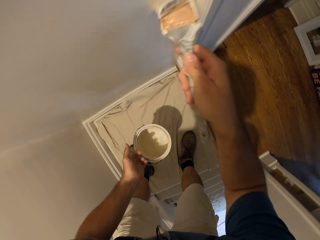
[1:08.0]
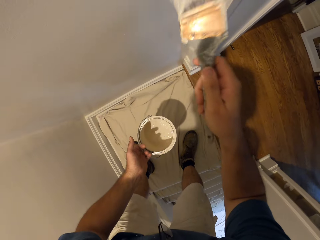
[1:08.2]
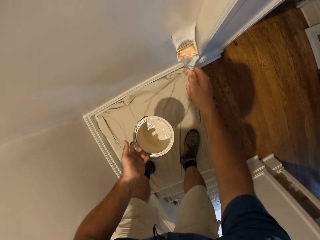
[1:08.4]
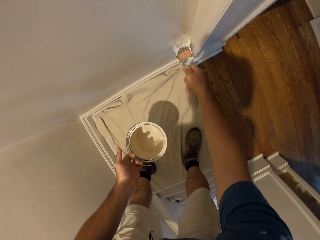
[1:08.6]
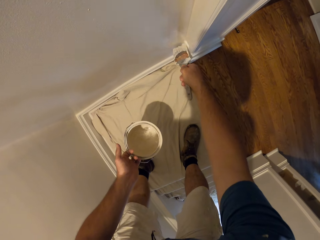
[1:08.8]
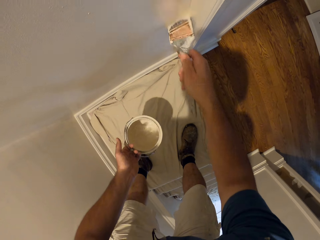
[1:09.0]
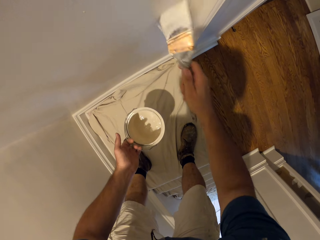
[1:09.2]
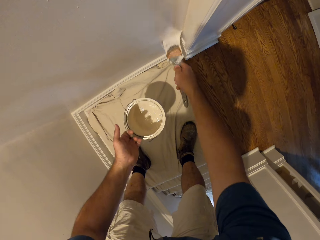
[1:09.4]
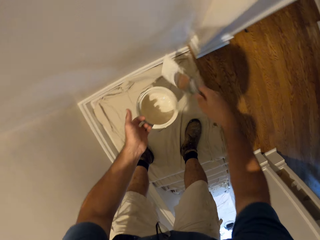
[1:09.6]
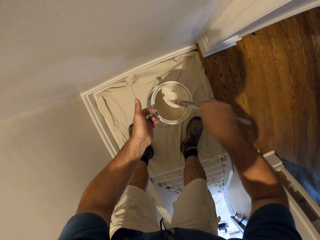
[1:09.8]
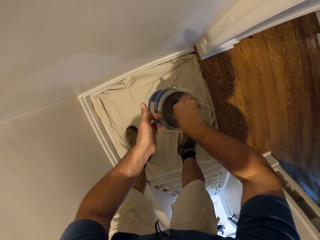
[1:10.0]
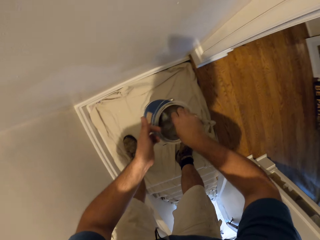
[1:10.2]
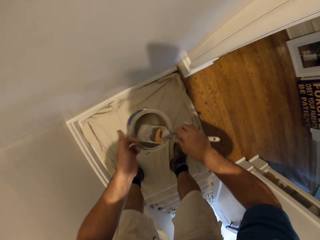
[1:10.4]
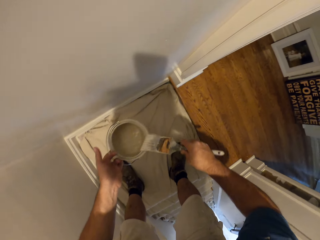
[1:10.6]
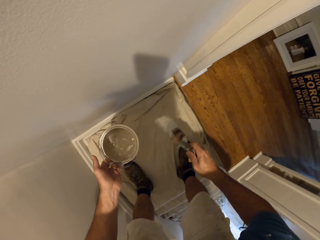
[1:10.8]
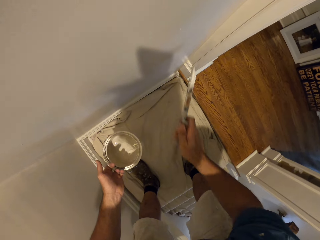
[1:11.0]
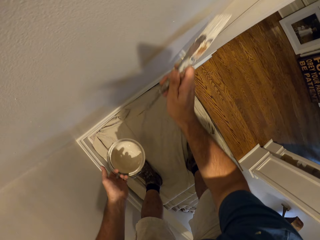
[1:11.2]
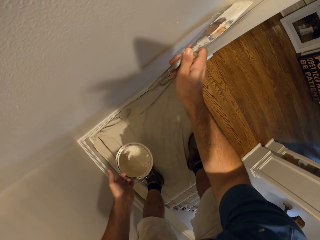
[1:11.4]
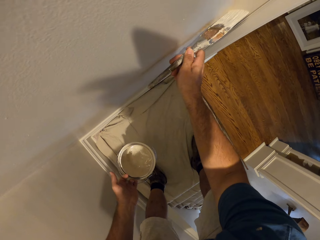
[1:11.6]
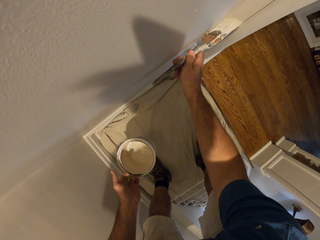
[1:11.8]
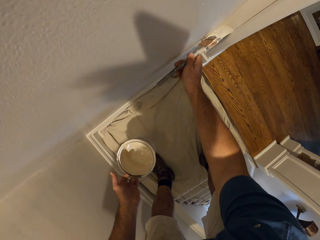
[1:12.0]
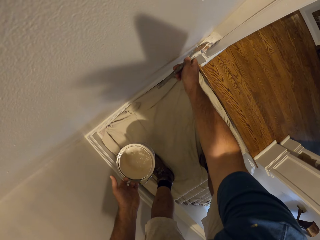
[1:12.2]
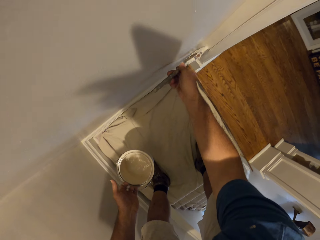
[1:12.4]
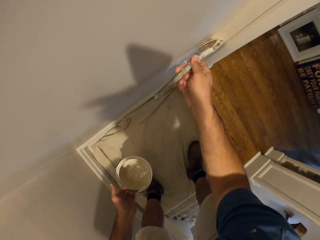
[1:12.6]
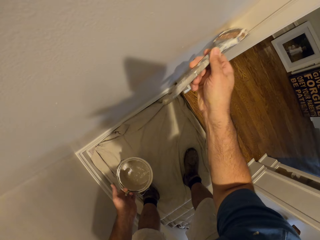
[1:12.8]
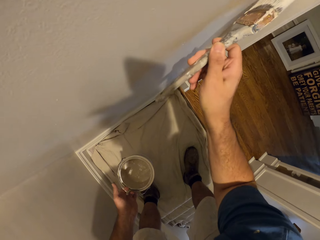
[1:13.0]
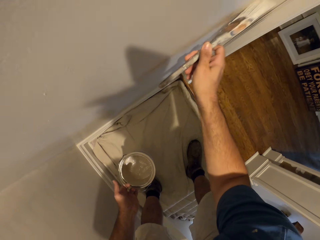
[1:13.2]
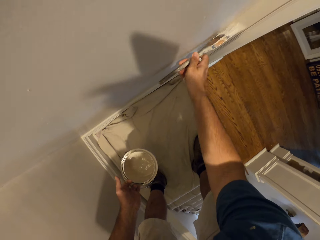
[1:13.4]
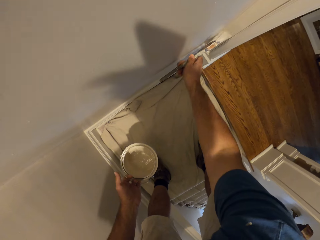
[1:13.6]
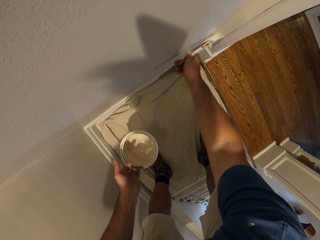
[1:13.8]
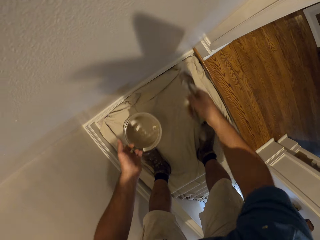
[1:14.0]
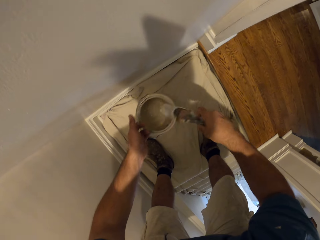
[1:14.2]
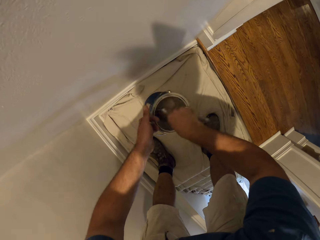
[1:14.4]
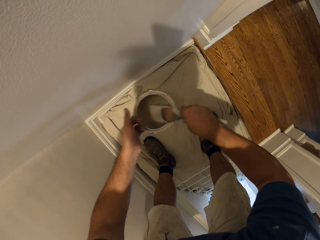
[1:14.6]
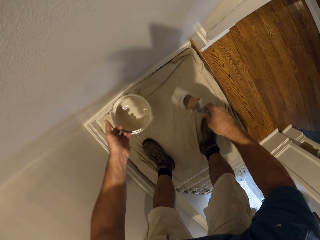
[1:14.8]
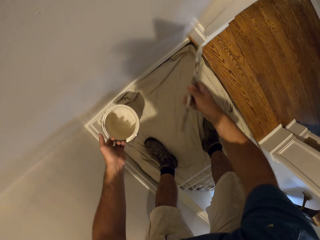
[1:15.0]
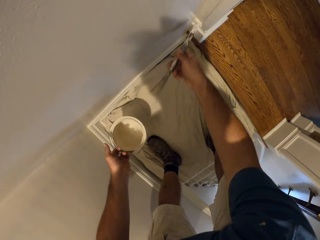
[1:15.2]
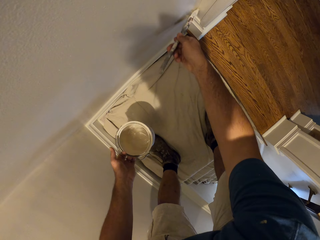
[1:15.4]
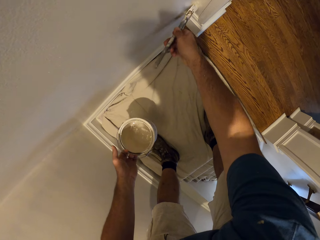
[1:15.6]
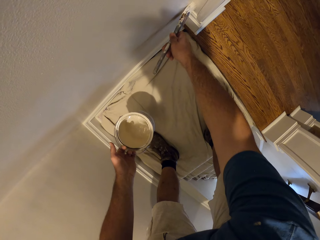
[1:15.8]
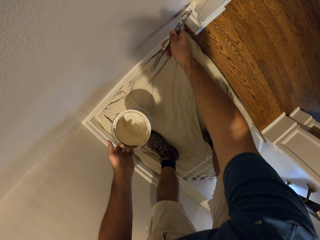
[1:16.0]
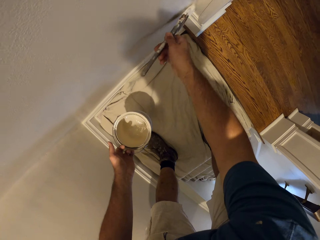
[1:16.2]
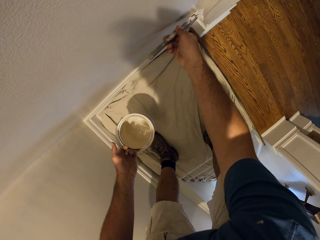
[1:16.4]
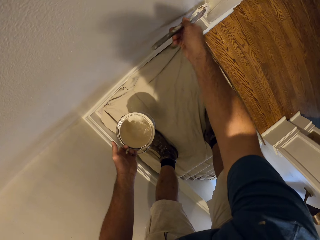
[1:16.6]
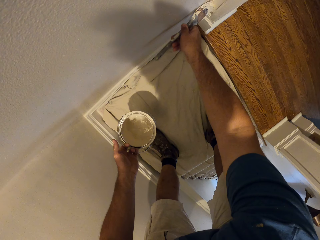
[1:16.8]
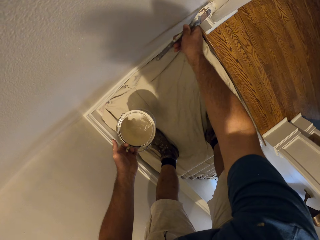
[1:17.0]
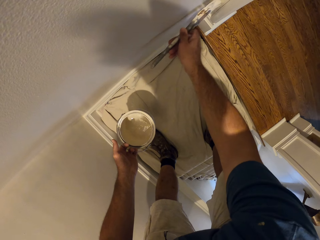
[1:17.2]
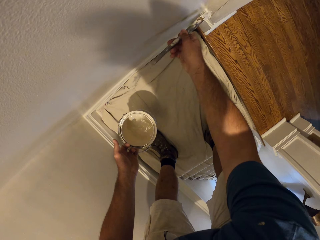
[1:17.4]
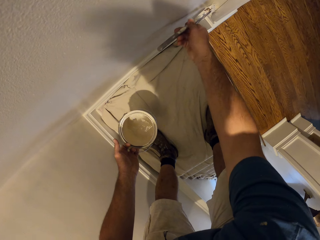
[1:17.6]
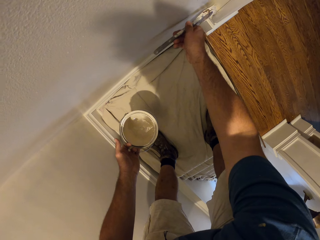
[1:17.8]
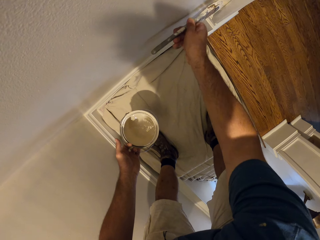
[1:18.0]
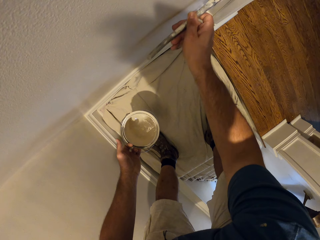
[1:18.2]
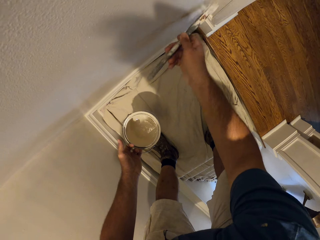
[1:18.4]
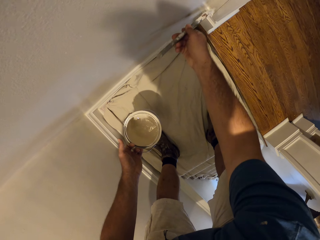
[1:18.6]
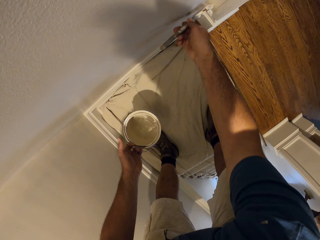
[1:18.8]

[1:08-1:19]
The camera wearer takes some paint from the paint can with the paint brush. They paint the wall with the paint brush. They take some paint from the paint can with the paint brush. They paint the wall with the paint brush.

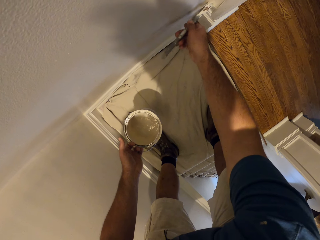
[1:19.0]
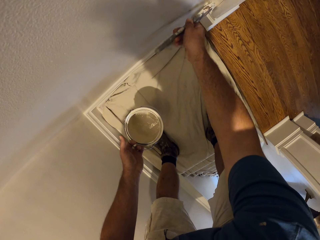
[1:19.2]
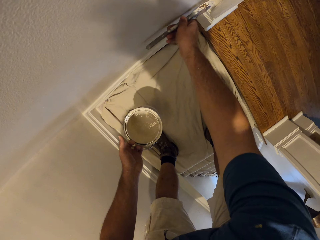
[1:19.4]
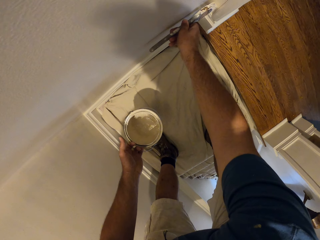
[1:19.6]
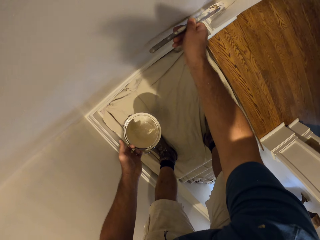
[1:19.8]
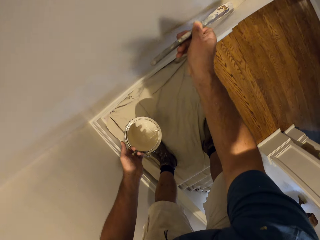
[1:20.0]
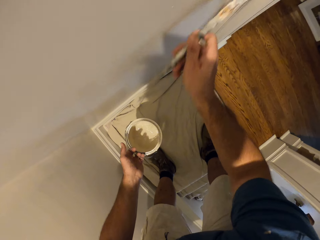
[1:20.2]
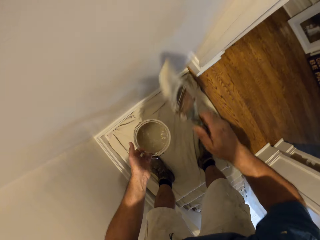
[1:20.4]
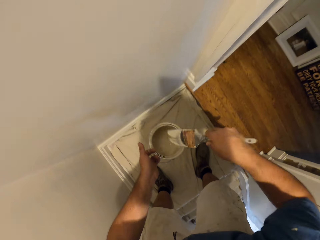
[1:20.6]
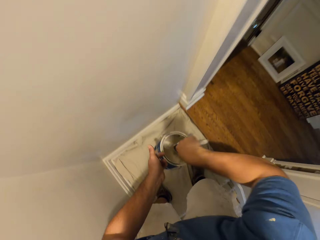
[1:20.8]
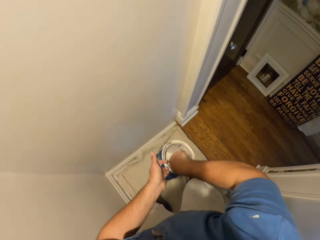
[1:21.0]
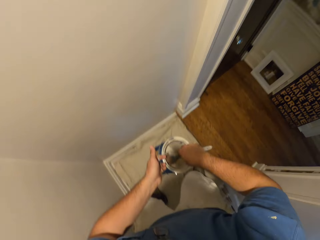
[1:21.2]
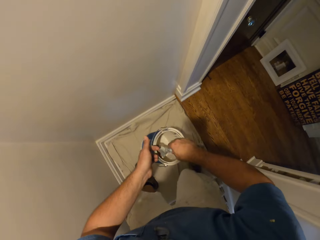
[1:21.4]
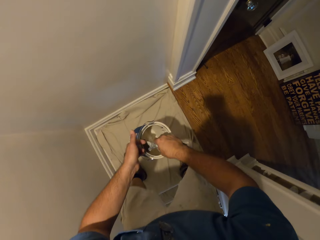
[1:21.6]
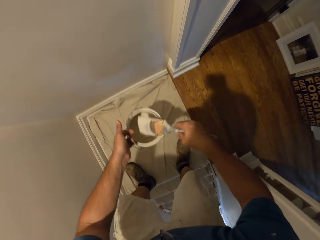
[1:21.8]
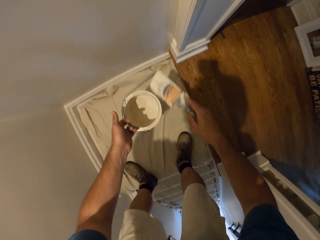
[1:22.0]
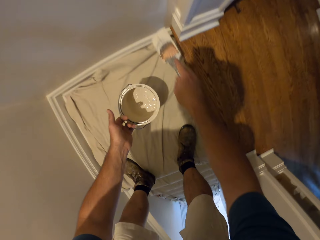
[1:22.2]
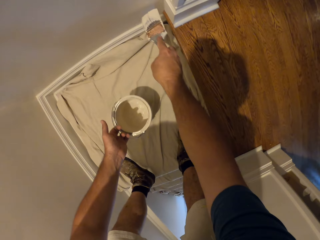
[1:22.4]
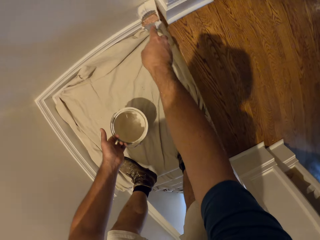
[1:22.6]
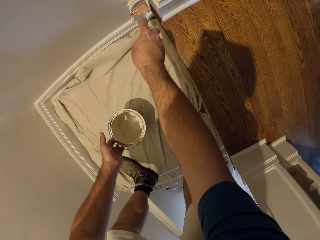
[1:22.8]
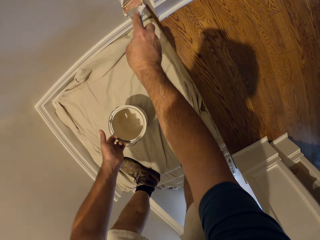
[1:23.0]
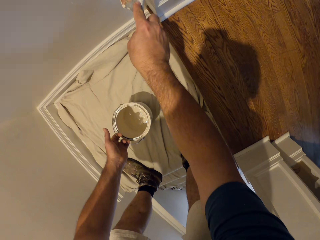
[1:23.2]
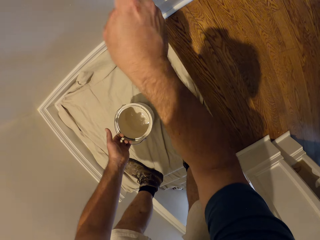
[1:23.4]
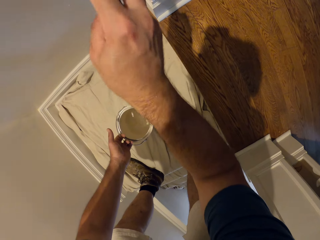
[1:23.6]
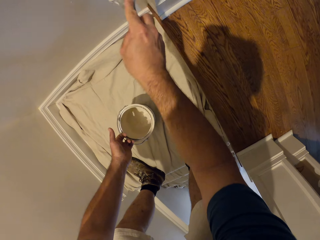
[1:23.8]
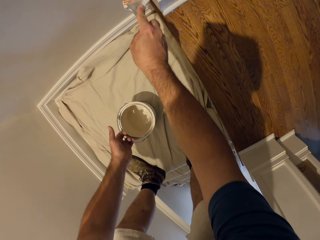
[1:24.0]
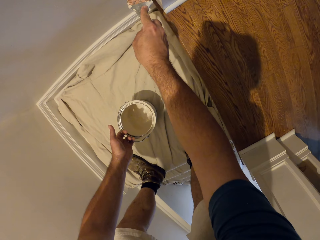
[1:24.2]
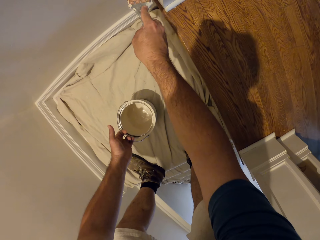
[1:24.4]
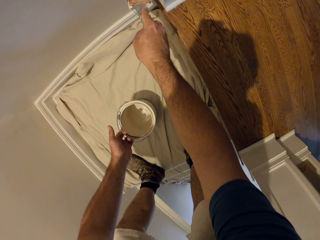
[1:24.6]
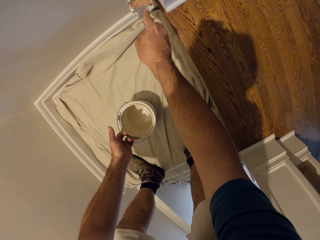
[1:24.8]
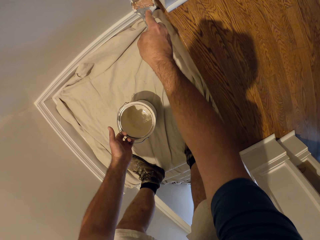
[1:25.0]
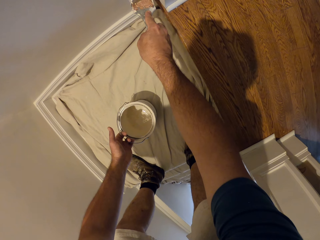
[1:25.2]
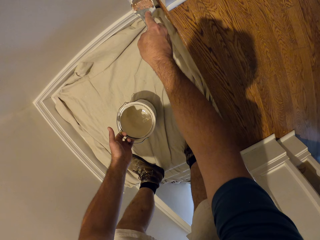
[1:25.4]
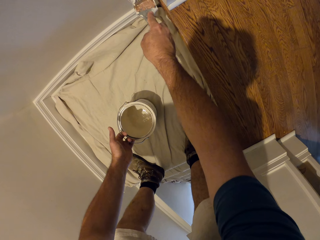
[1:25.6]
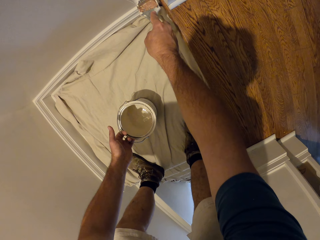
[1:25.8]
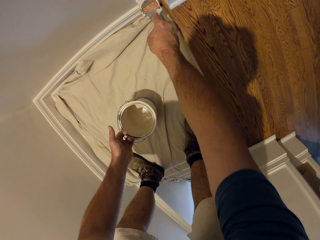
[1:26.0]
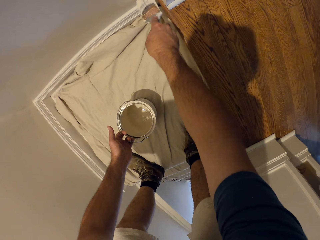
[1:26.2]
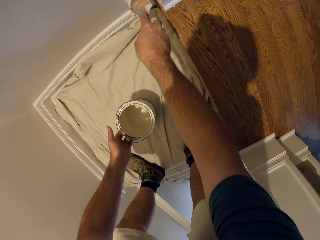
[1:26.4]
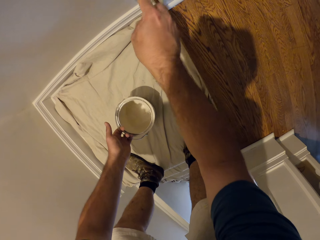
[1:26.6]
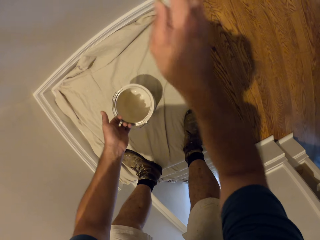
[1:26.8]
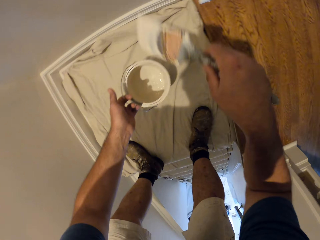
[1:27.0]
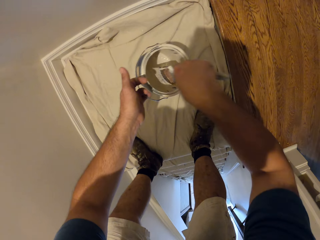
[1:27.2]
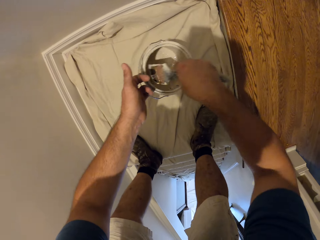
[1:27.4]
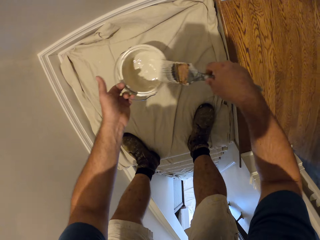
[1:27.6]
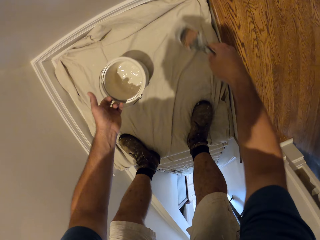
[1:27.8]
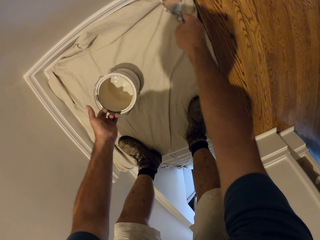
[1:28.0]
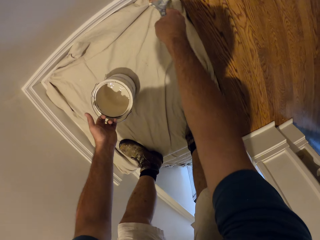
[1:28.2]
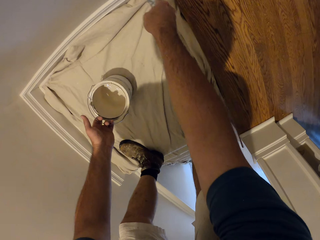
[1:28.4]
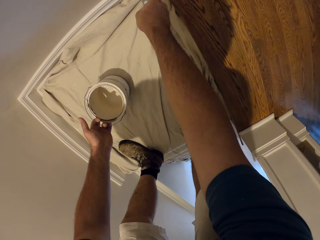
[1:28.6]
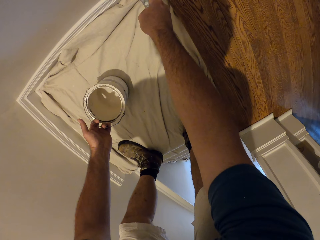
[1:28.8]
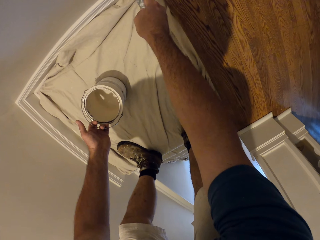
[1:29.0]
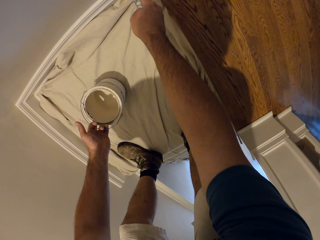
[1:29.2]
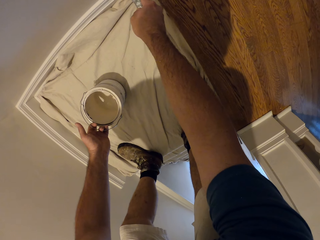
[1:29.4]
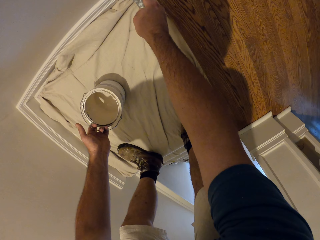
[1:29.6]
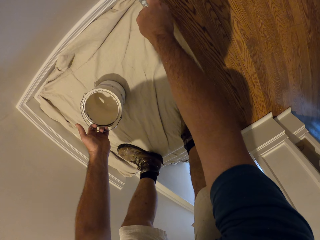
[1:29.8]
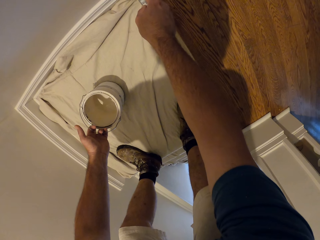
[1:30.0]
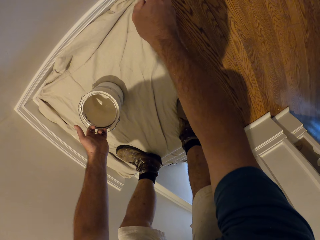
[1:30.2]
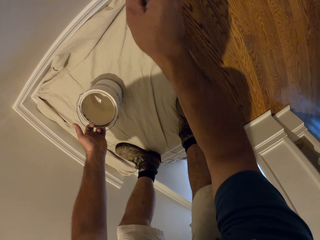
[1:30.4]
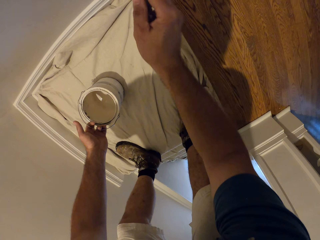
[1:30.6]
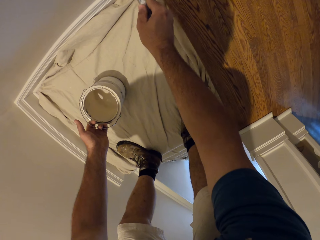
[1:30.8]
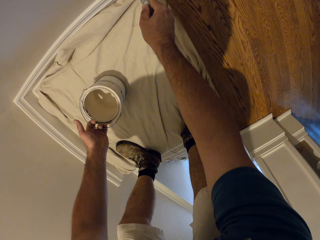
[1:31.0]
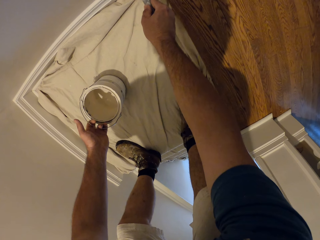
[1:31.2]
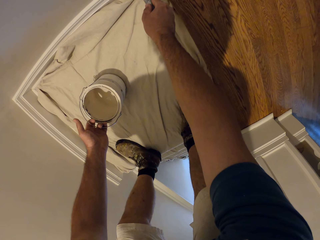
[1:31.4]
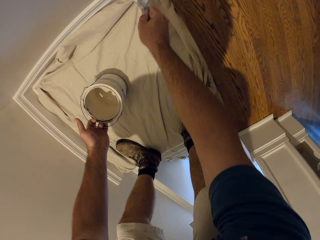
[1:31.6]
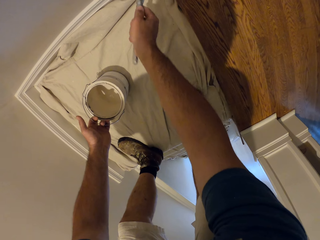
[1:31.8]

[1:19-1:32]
The camera wearer takes some paint from the paint can with the paint brush. They paint the wall with the paint brush. They take some paint from the paint can with the paint brush. They paint the wall with the paint brush.
